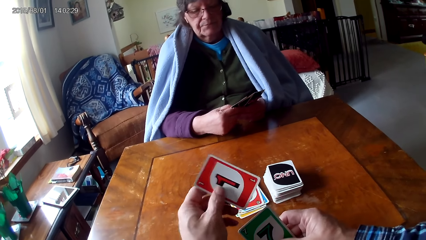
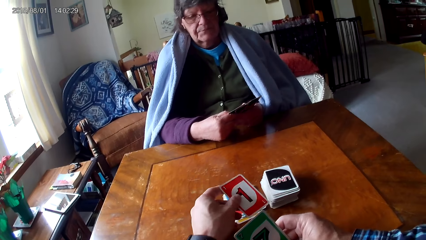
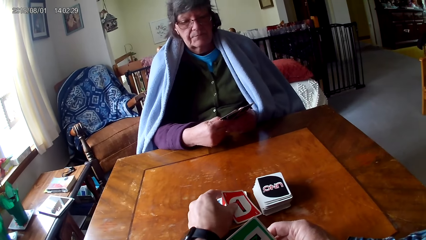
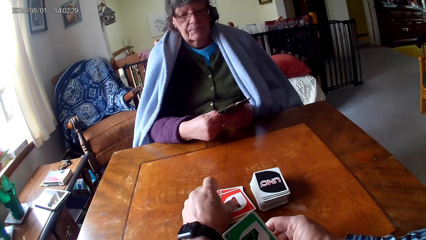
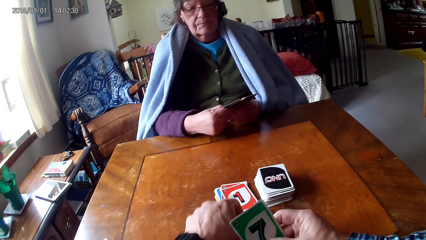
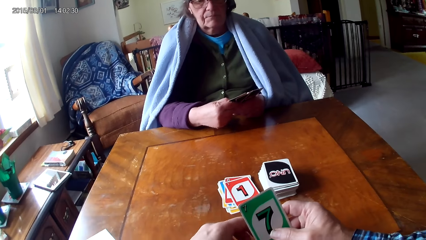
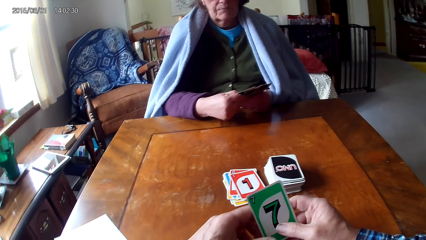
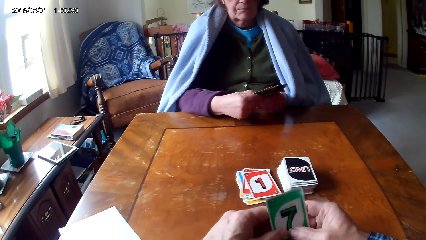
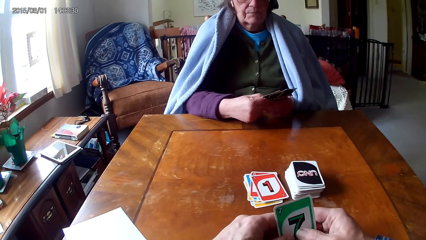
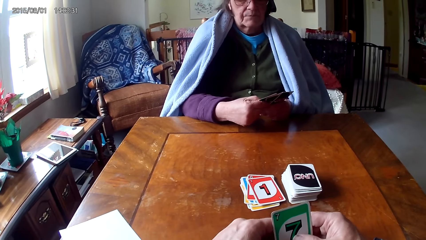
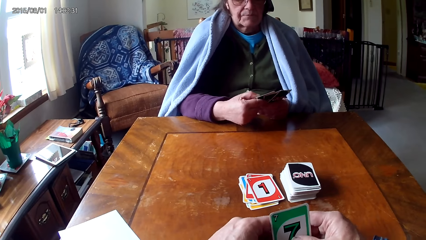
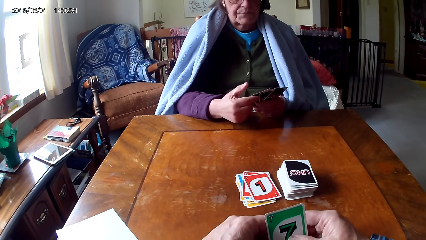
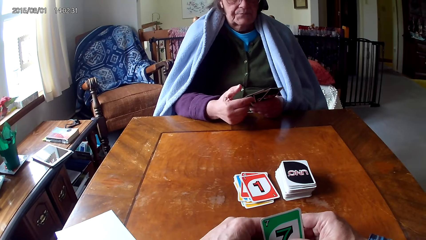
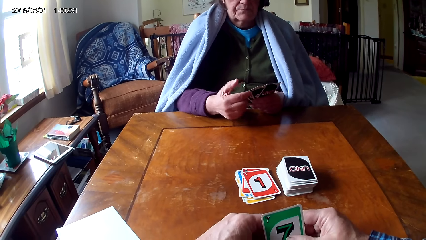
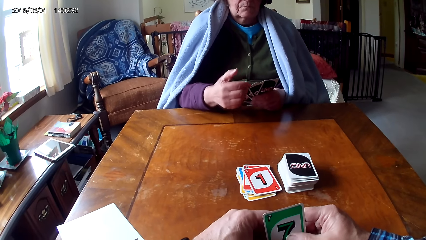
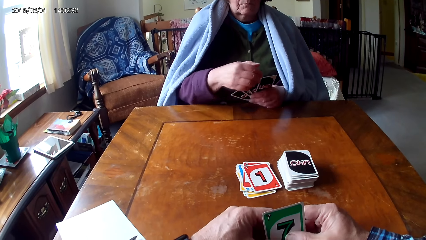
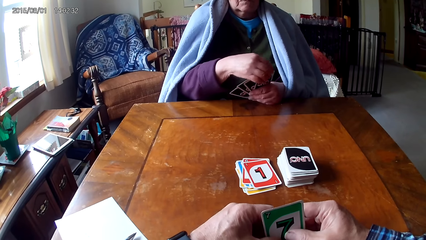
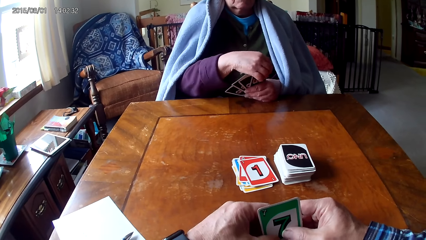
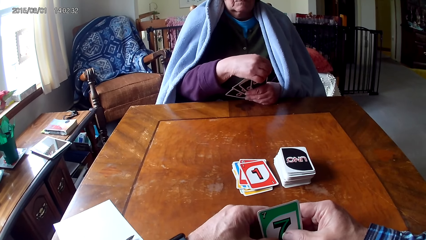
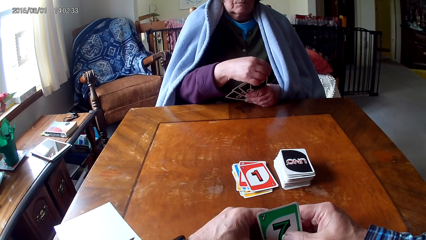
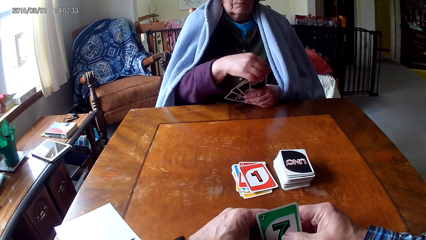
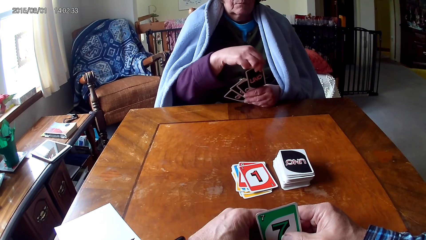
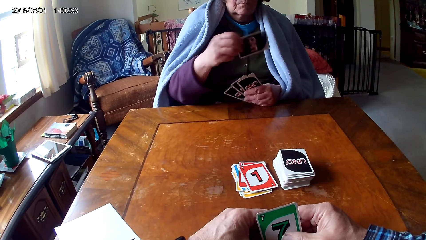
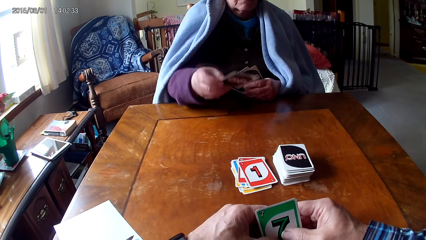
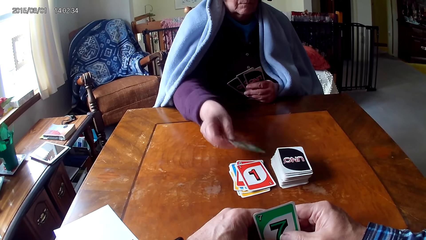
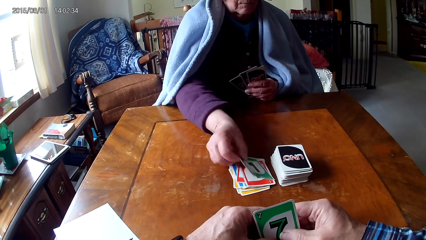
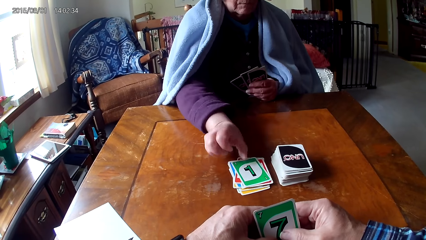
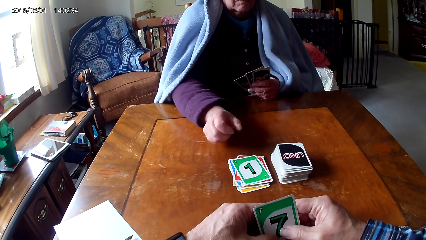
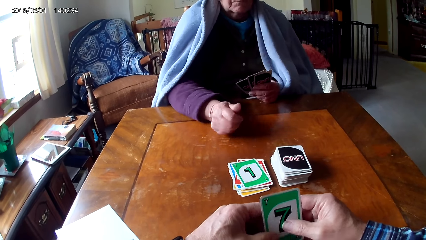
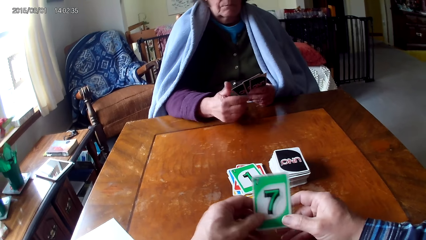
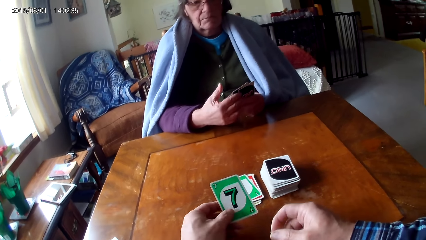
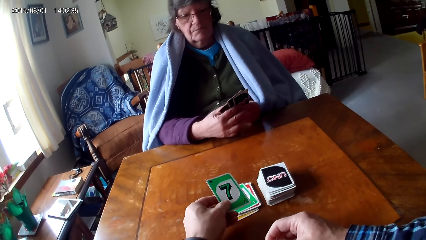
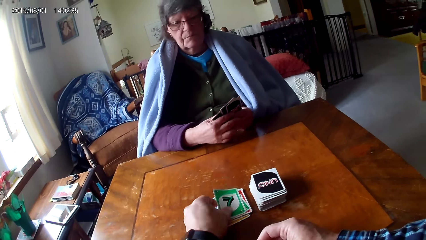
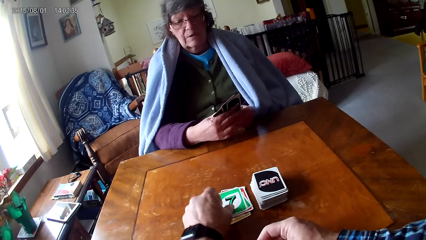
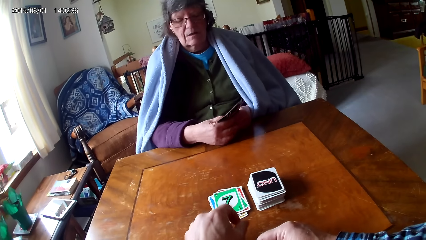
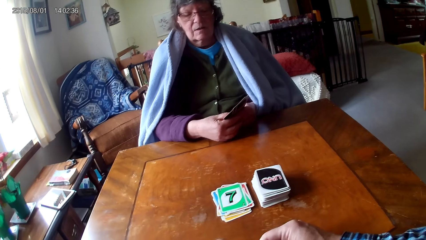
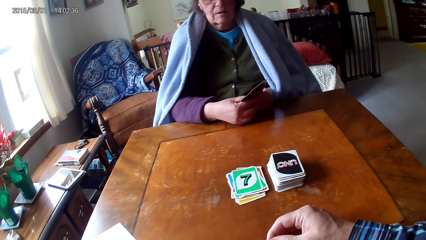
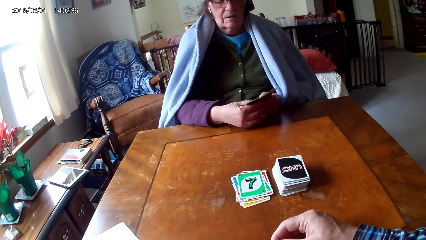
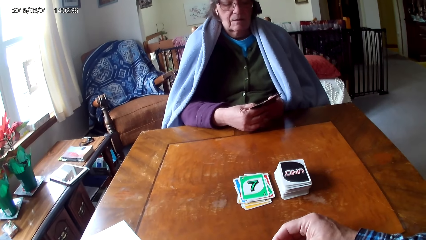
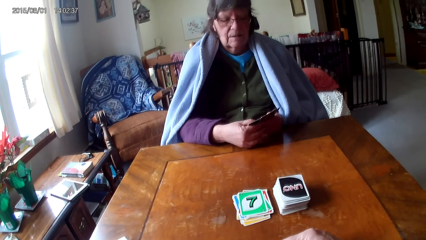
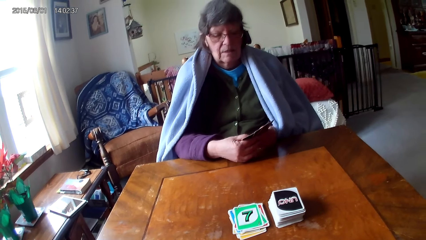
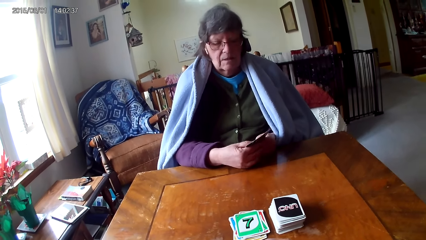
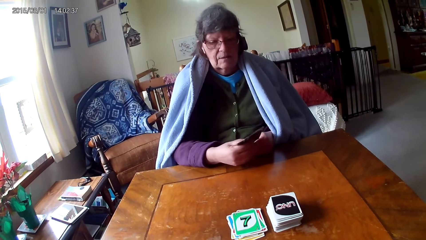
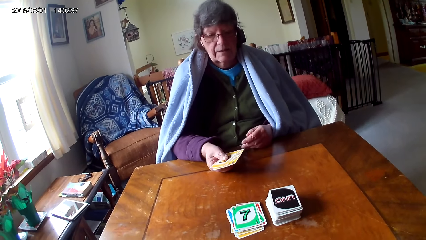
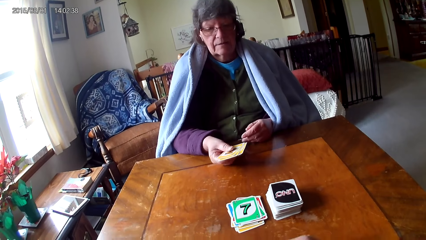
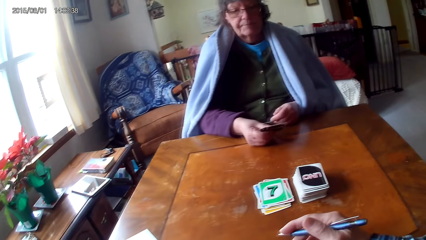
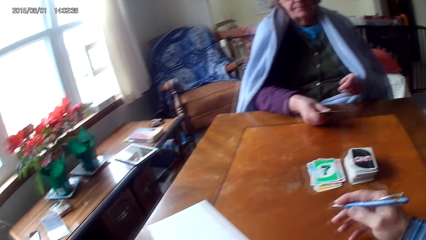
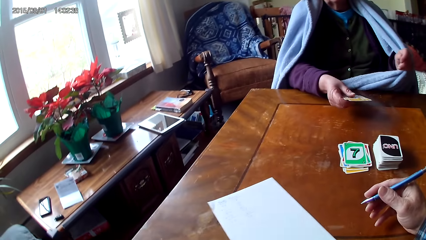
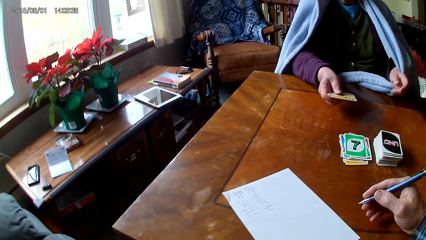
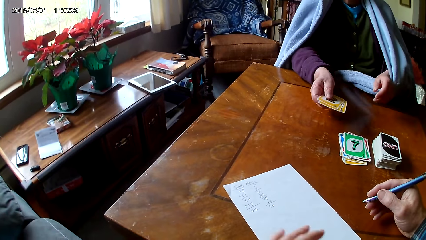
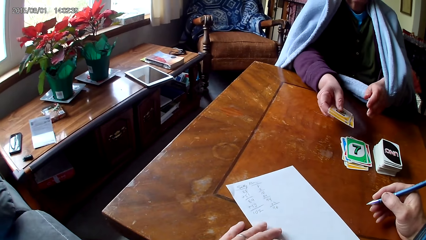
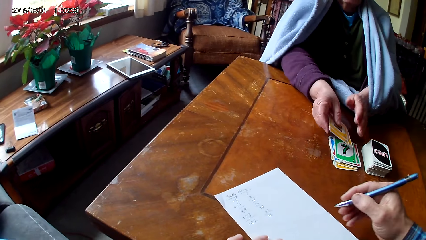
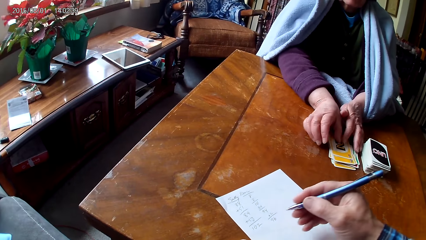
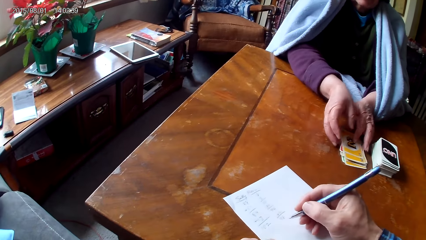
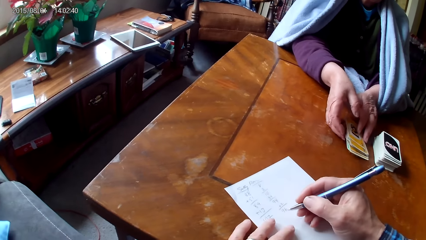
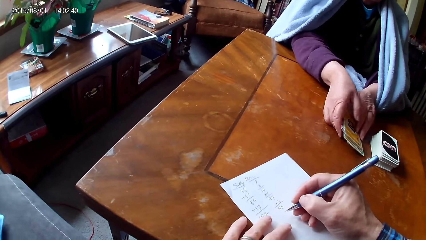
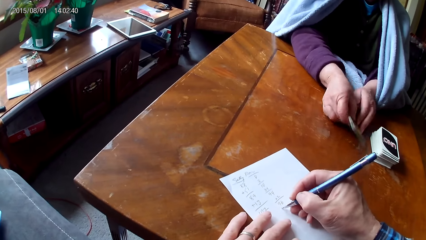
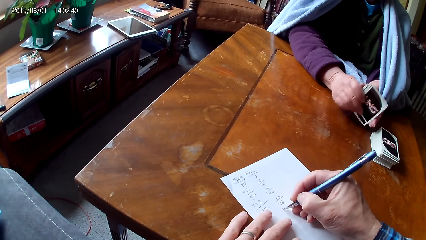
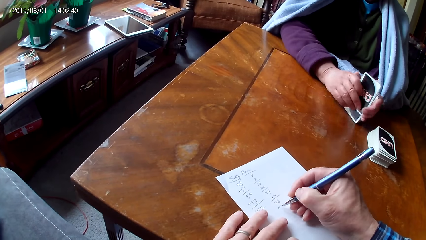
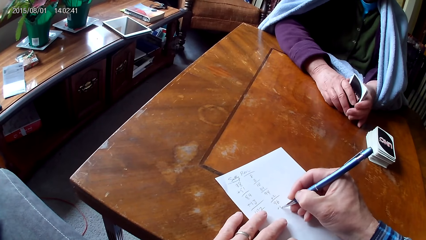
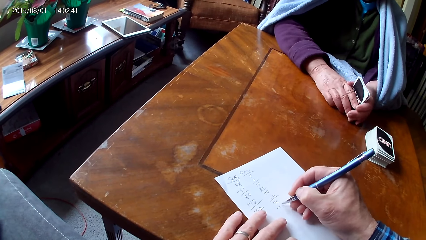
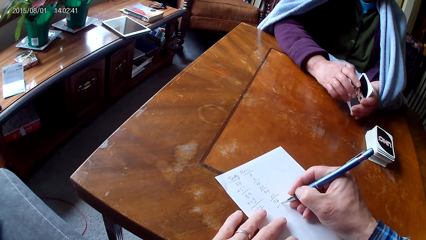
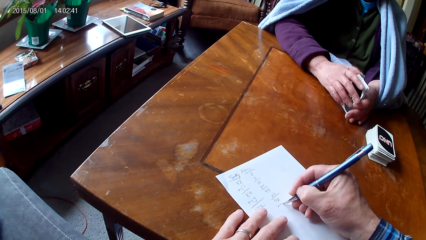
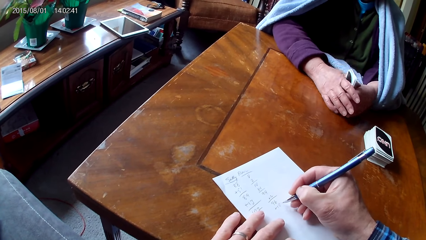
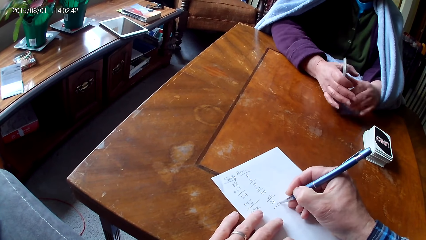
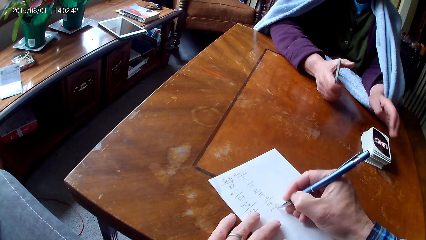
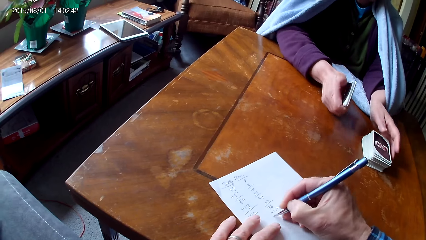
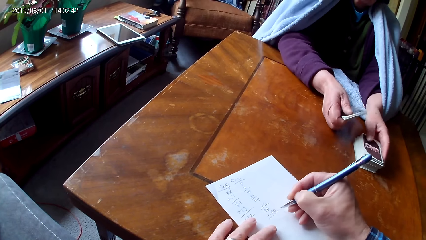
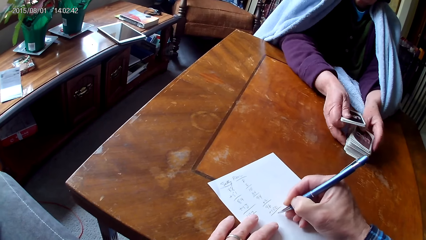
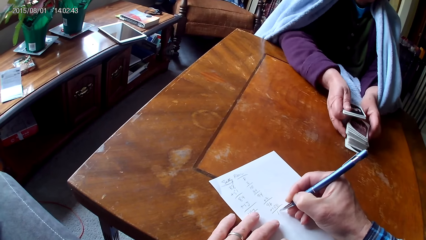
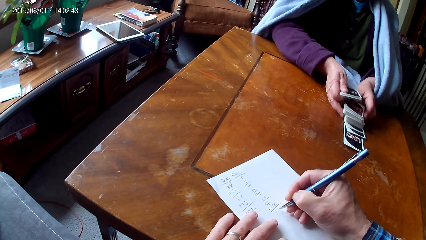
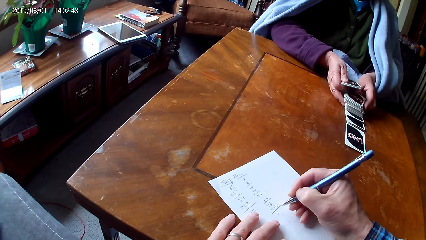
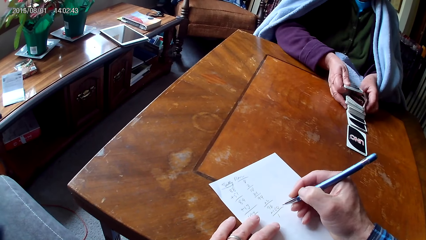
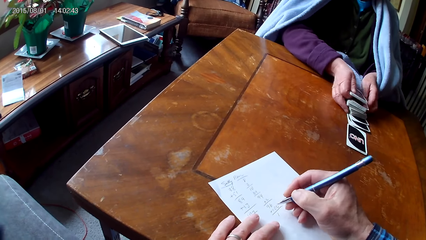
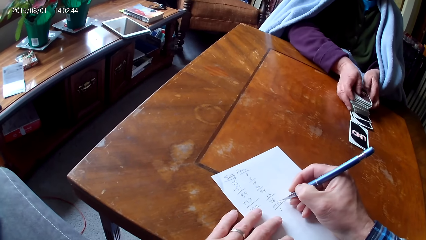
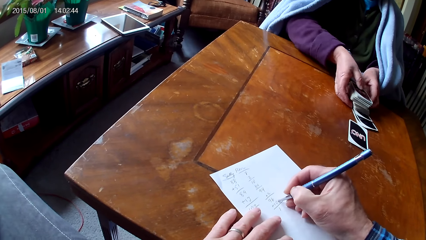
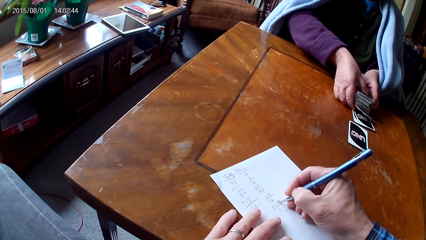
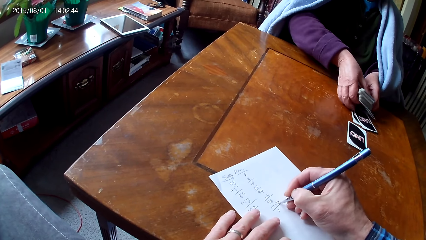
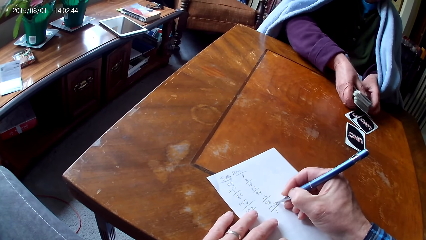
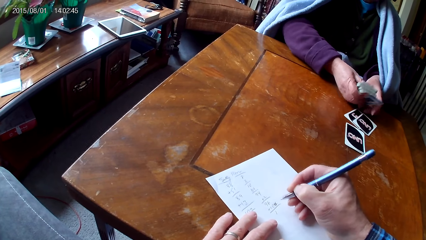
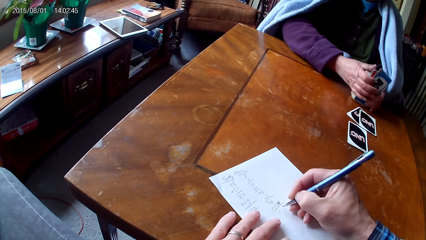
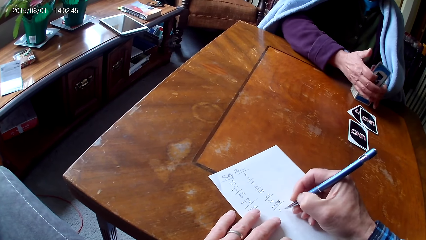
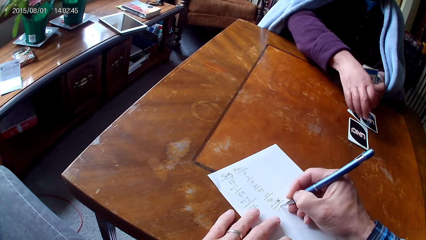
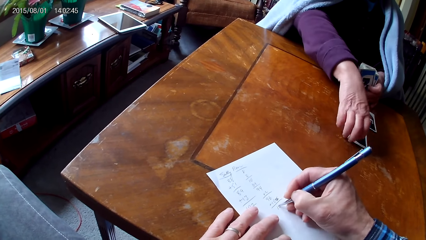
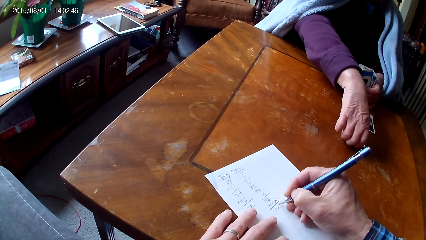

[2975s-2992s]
The camera wearer picks a card from the other hand and puts down the card on a table. A woman picks a card from the other hand and puts down the card on the table. The camera wearer puts down a card on the table. They move a paper on the table. They write on the piece of paper.
